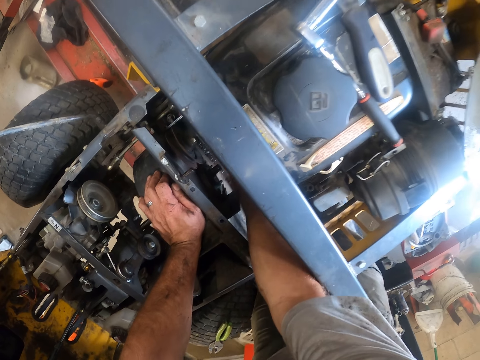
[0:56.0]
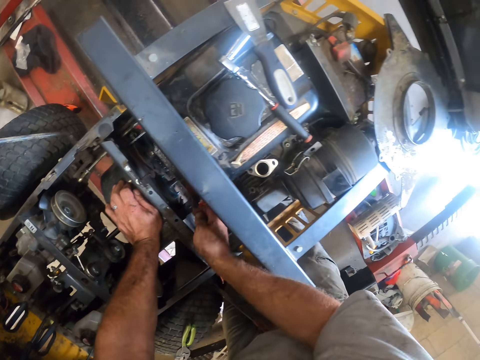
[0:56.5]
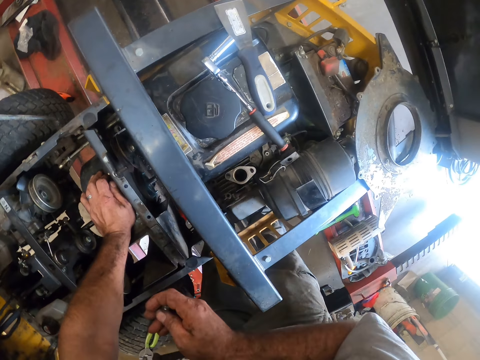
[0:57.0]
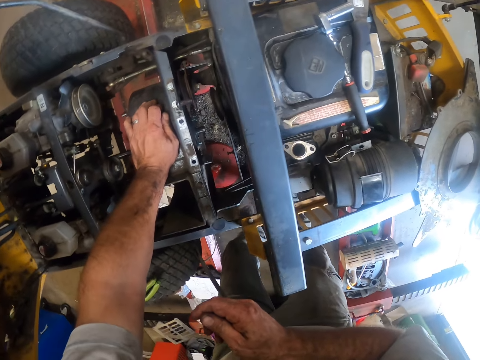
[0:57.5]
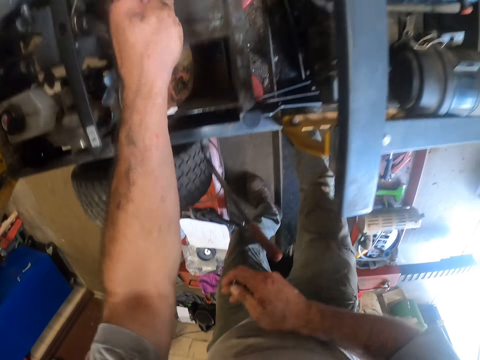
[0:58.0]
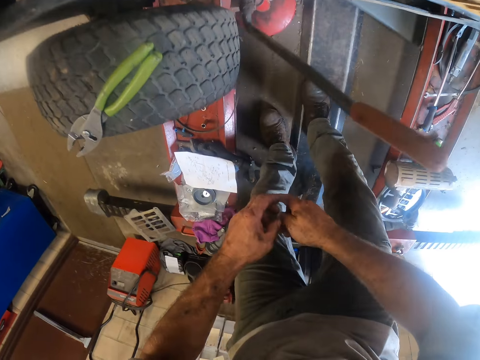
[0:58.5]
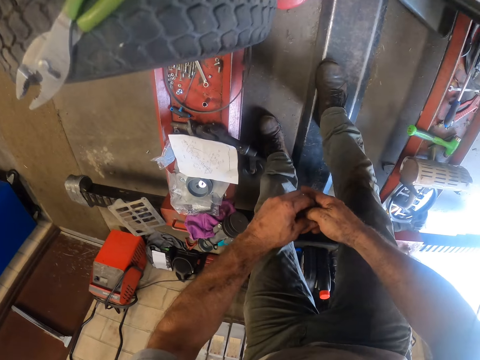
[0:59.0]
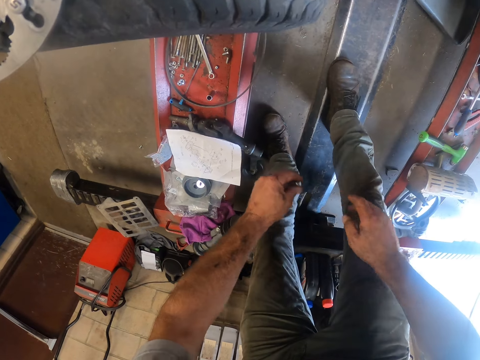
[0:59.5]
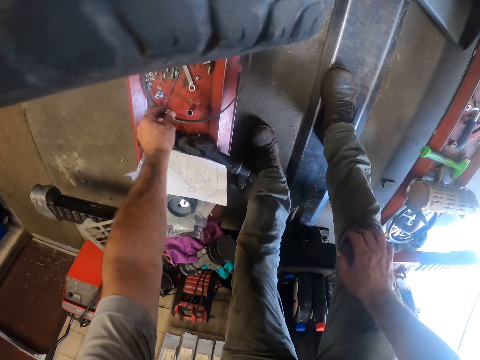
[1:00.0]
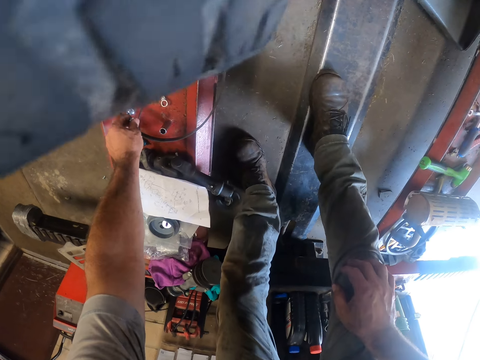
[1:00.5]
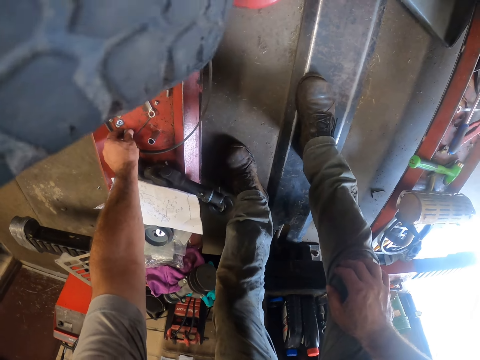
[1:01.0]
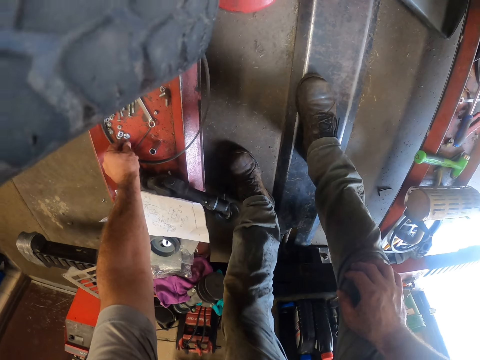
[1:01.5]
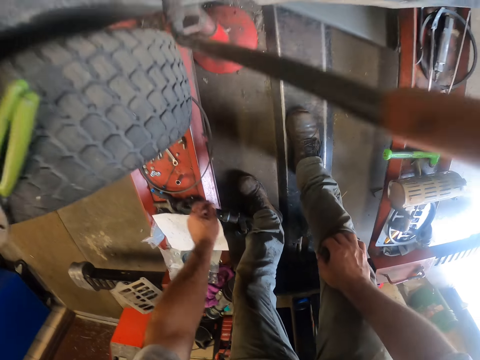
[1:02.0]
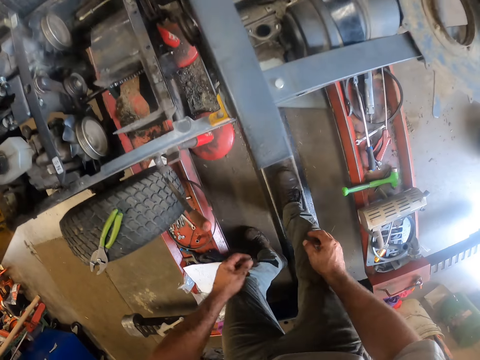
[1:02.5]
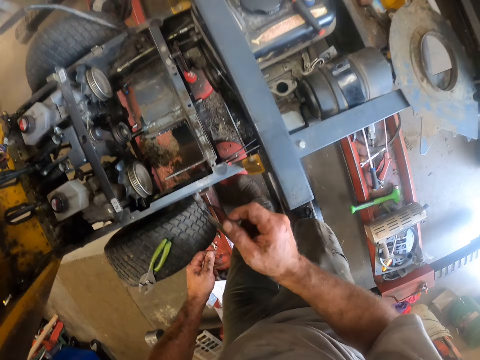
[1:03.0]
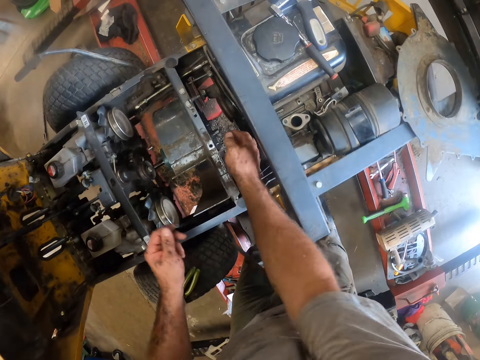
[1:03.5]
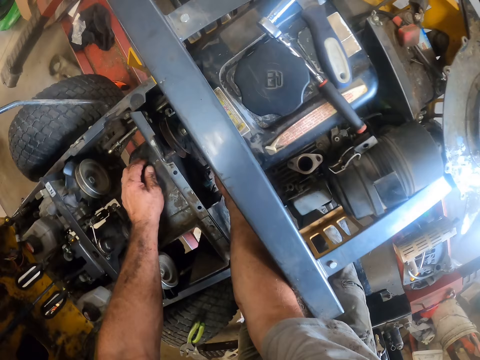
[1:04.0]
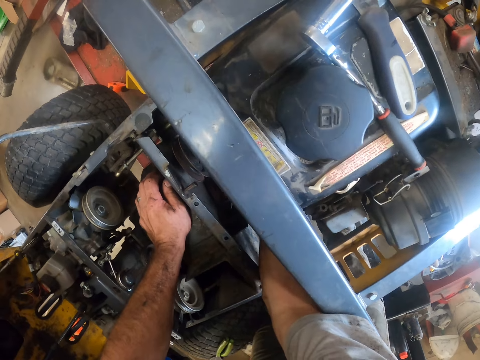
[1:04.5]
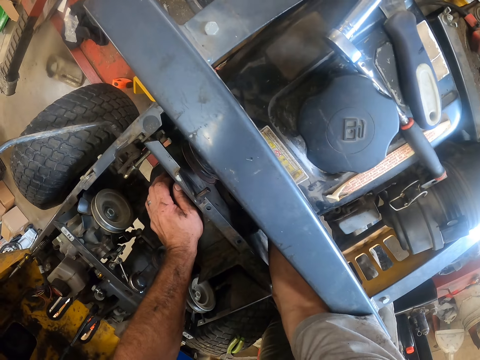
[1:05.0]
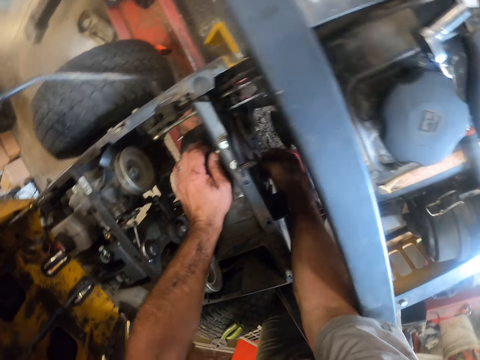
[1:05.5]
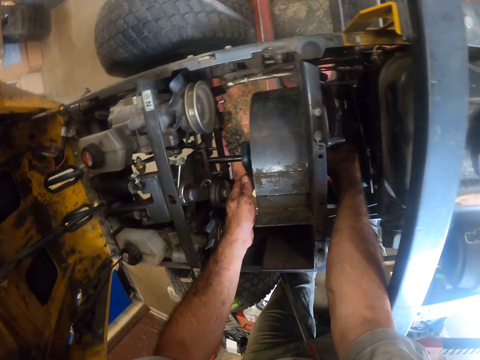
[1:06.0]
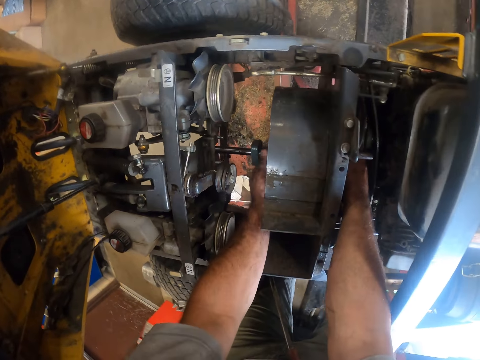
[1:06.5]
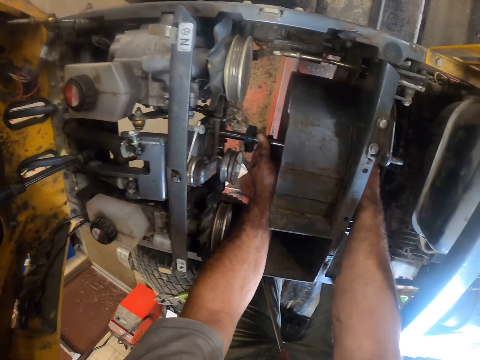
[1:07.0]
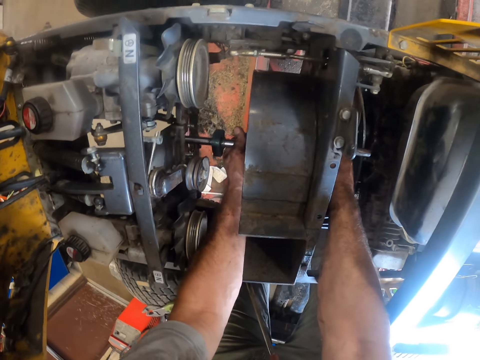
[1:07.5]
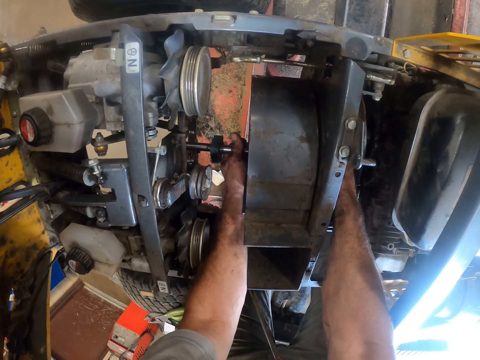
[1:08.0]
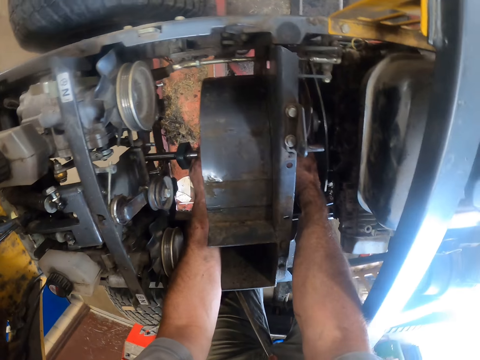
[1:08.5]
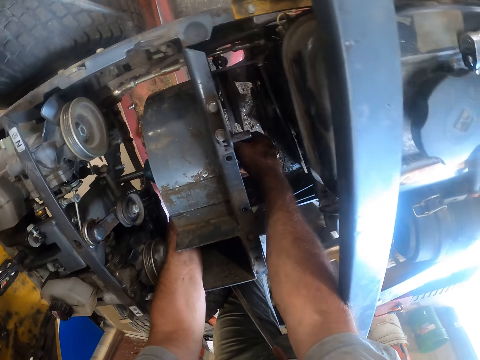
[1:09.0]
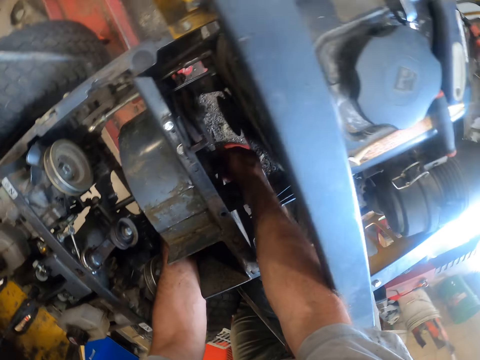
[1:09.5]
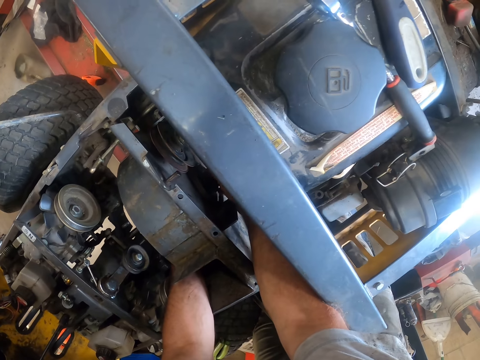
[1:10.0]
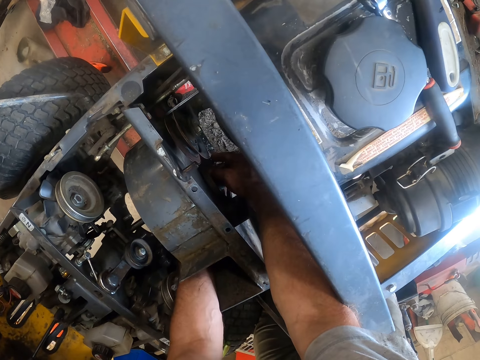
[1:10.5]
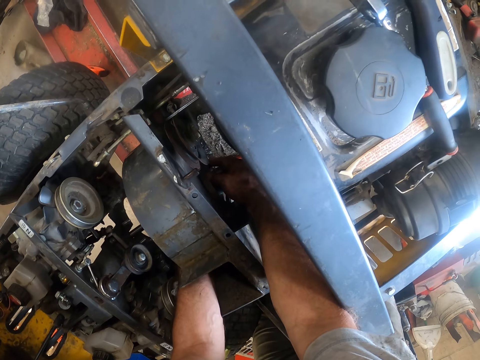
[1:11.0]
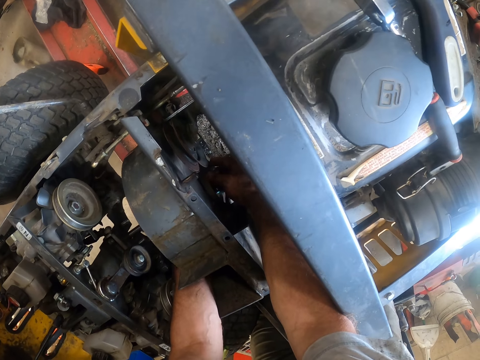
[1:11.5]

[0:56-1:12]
The camera wearer passes the nut from his right hand to his left hand. He places the nut on the steel. He works on the lawnmower with his right hand. He touches the engine. He works on the lawnmower with both hands. He inspects the engine.

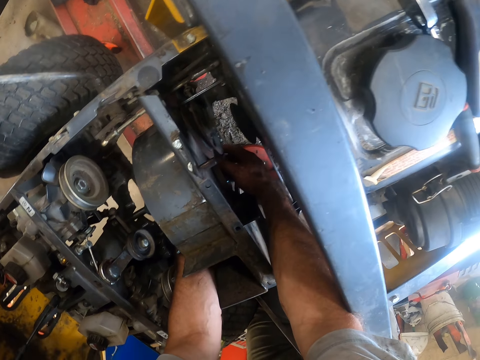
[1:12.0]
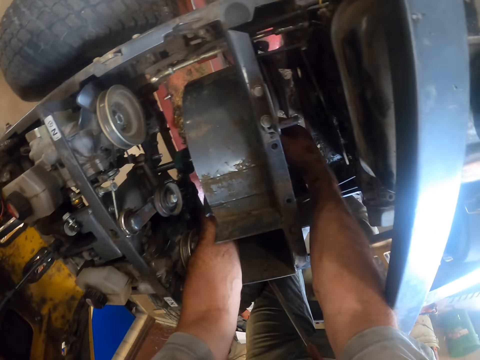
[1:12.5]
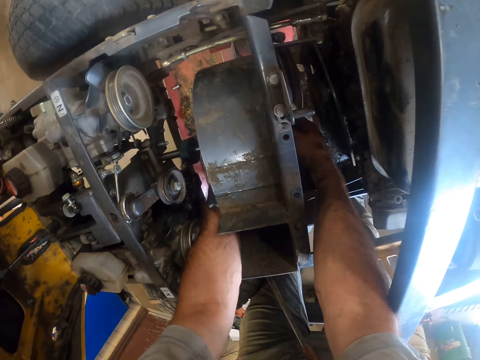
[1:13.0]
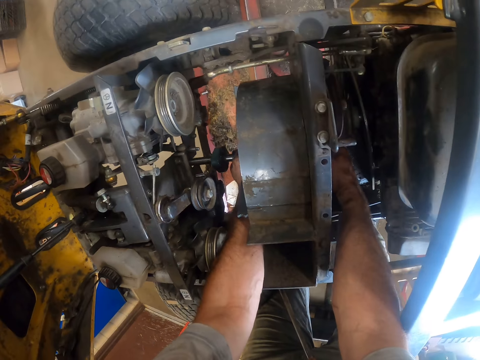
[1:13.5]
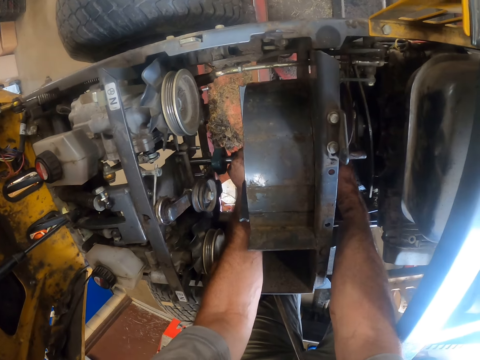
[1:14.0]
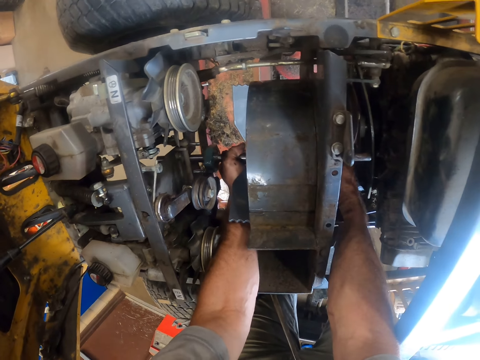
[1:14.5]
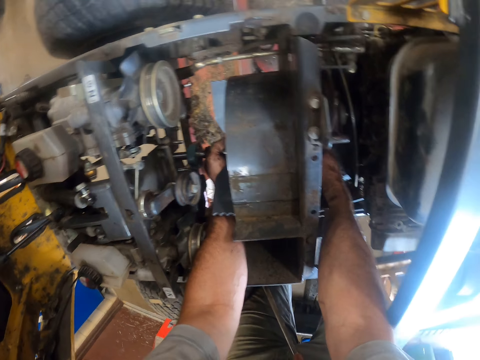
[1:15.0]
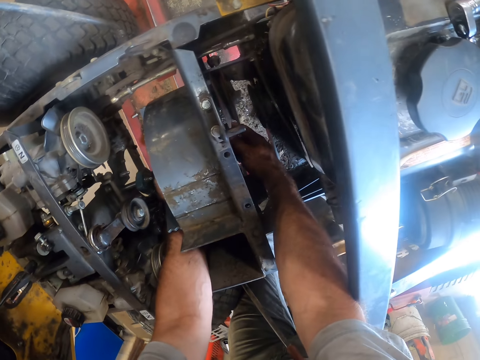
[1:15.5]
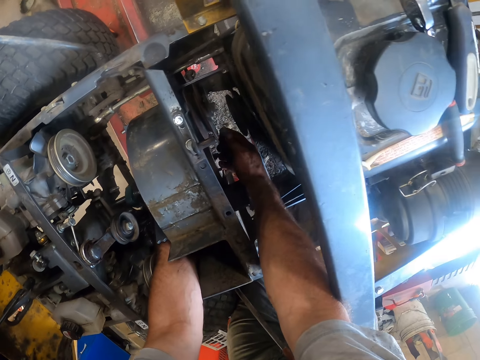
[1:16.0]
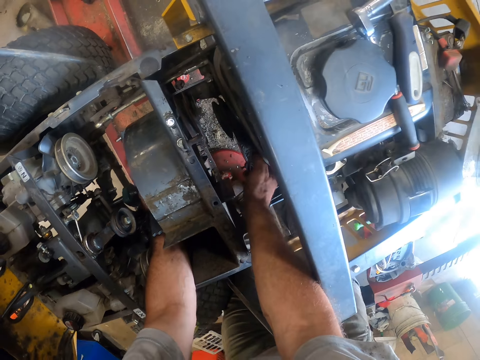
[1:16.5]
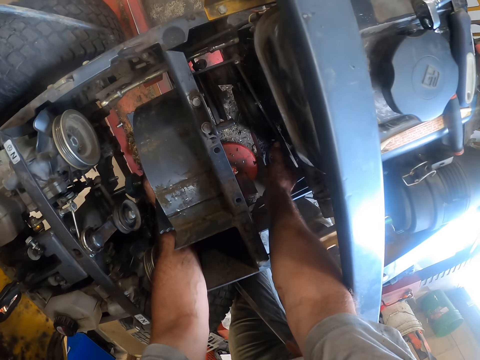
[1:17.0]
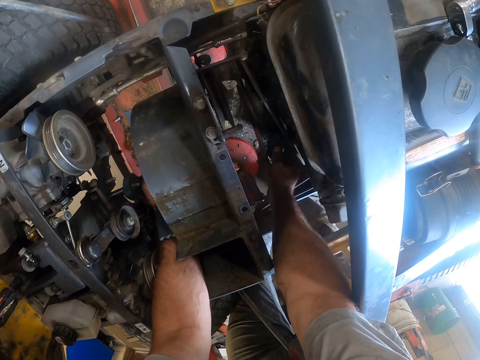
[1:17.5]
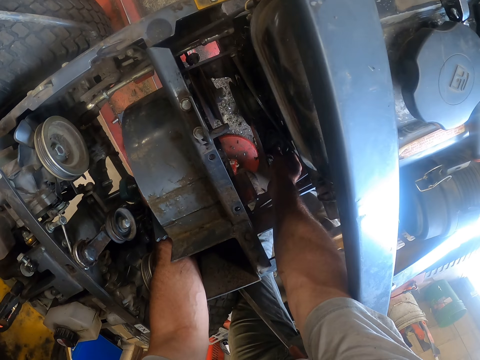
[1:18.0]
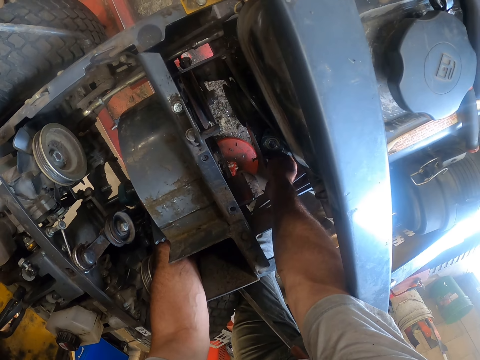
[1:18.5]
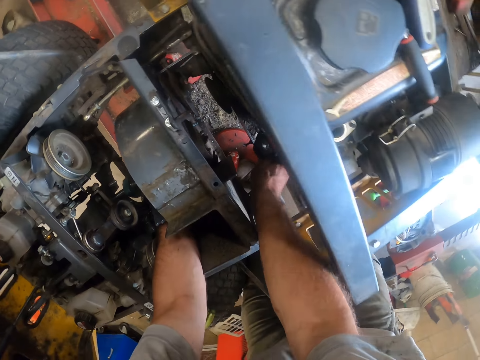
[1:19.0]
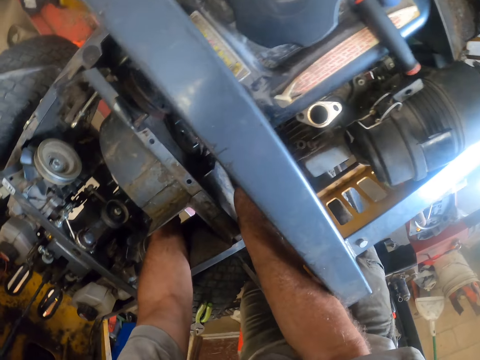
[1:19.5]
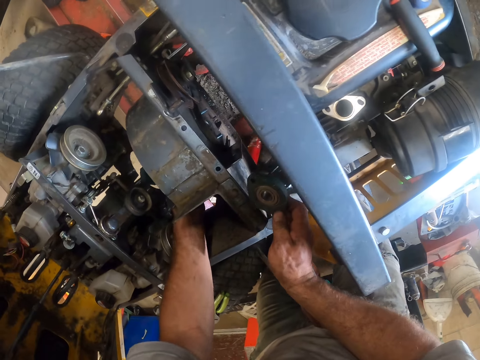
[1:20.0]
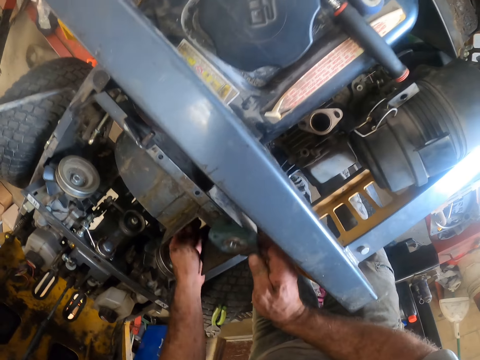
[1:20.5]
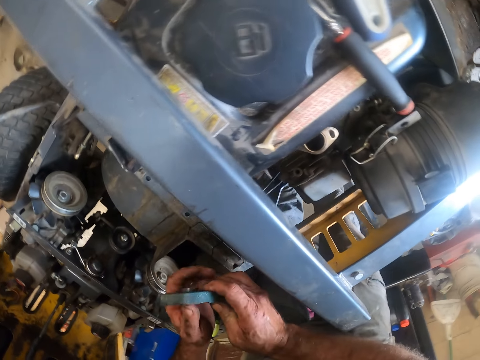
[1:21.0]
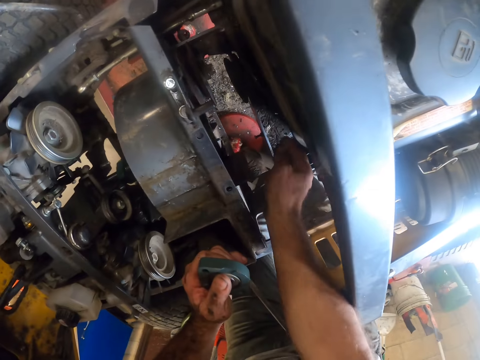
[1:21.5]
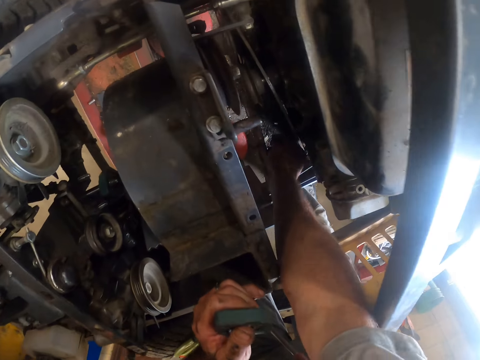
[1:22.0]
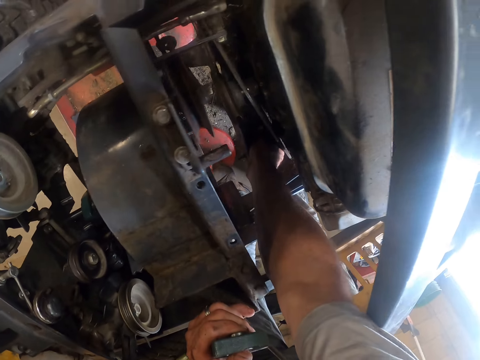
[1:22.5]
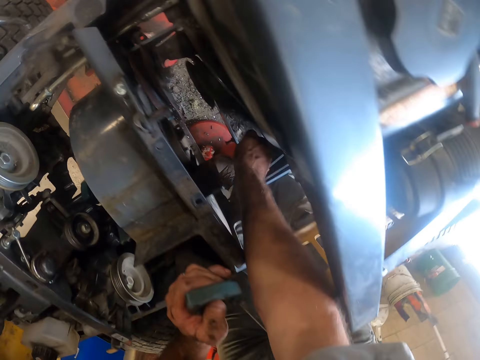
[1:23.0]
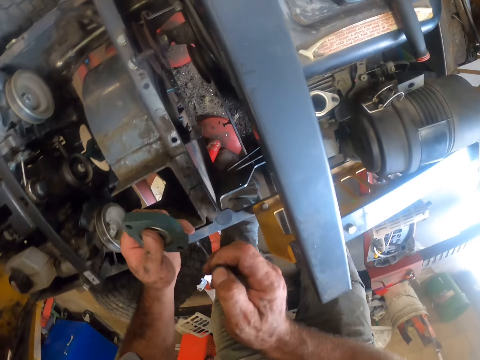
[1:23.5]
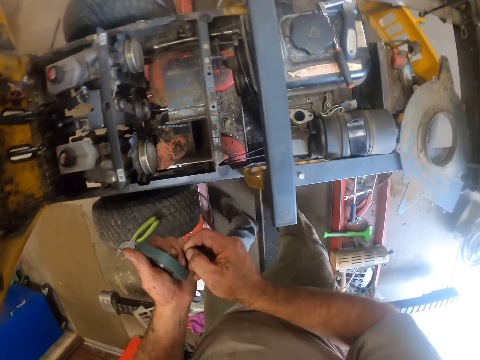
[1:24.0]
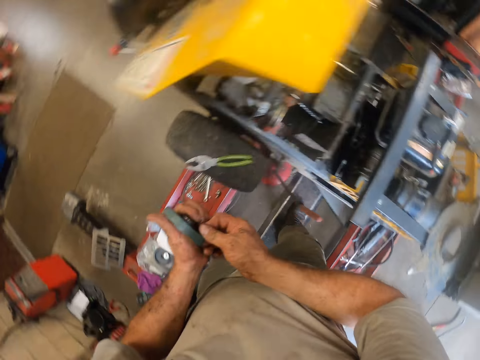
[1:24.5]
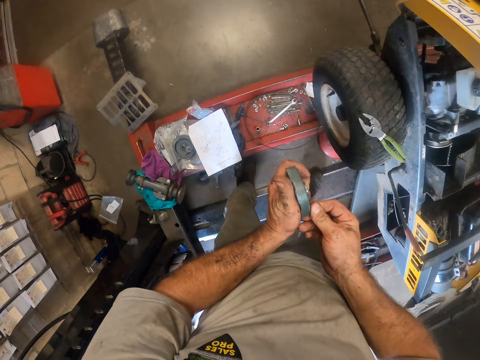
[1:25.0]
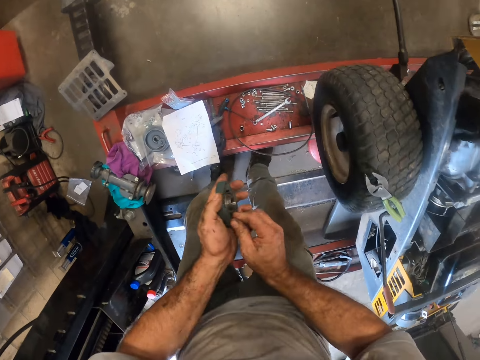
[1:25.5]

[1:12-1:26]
The camera wearer removes an engine part. He takes out a magnet from the lawnmower with his right hand. He passes the magnet from his right hand to his left hand. He holds the engine part. He inspects the engine. He takes out a nut from the lawnmower with his right hand. He stares at the engine part.
